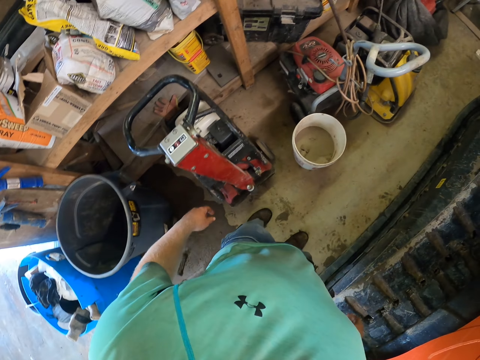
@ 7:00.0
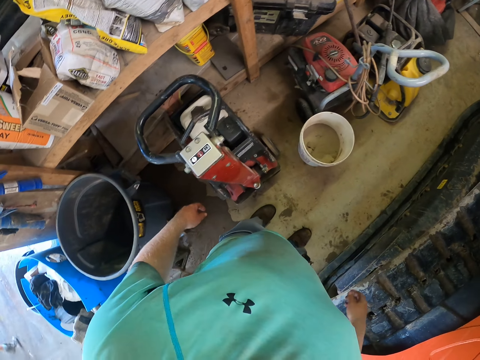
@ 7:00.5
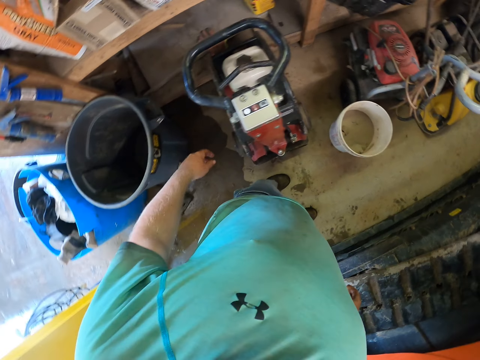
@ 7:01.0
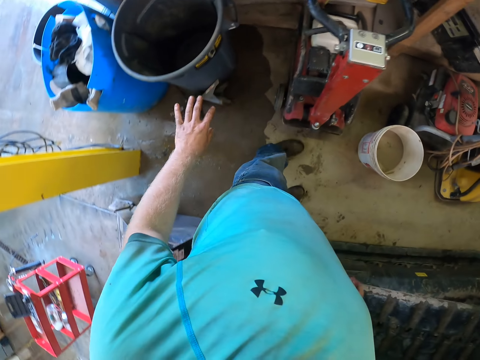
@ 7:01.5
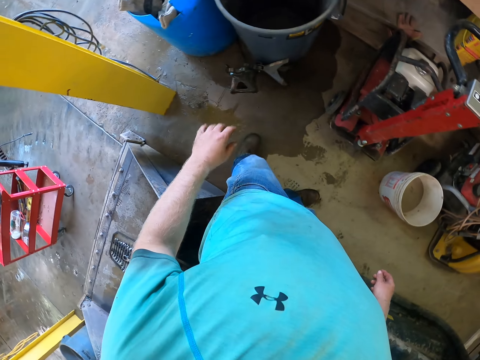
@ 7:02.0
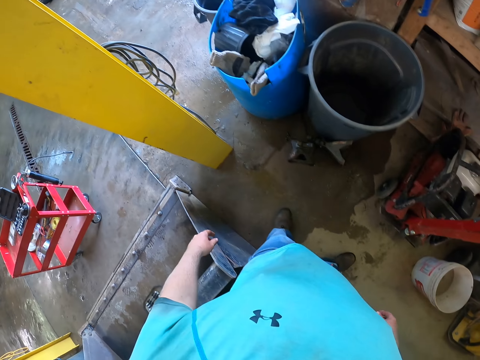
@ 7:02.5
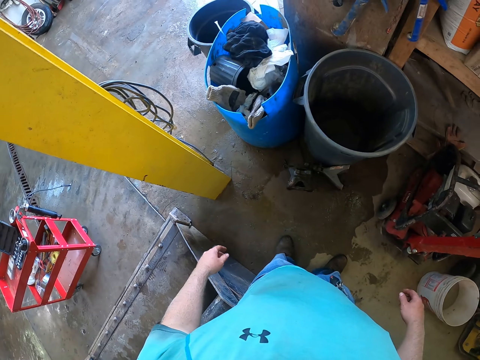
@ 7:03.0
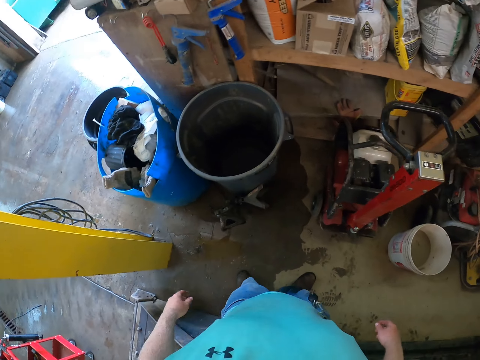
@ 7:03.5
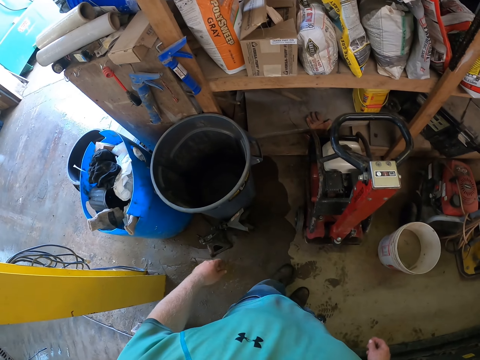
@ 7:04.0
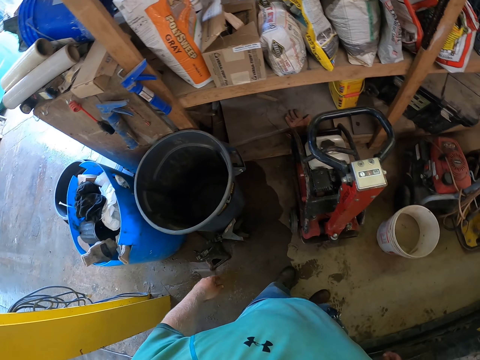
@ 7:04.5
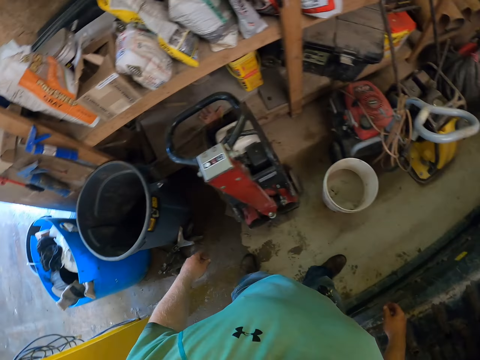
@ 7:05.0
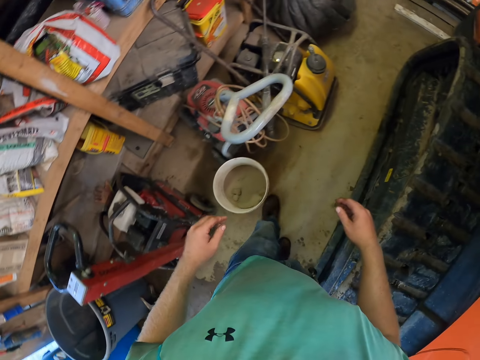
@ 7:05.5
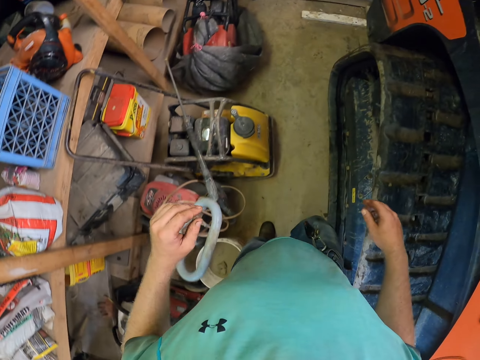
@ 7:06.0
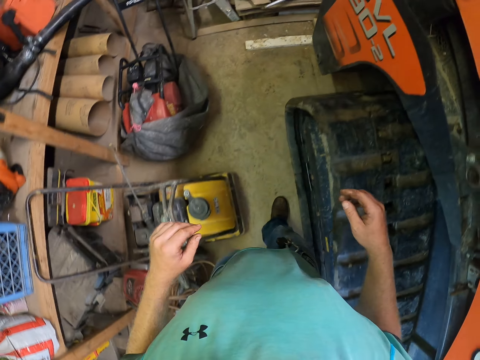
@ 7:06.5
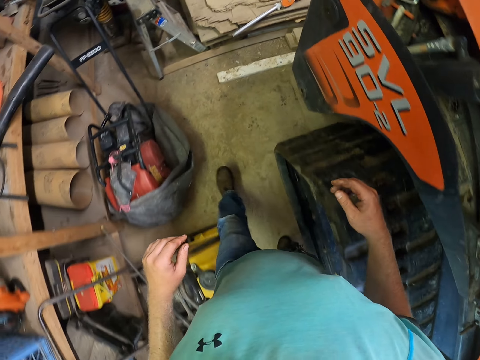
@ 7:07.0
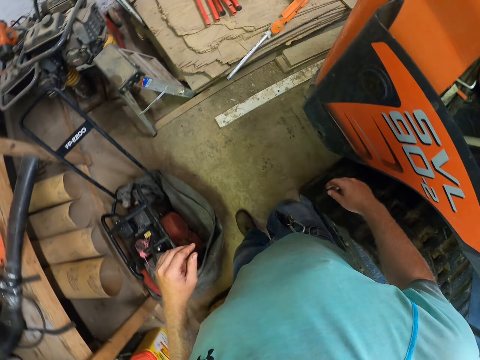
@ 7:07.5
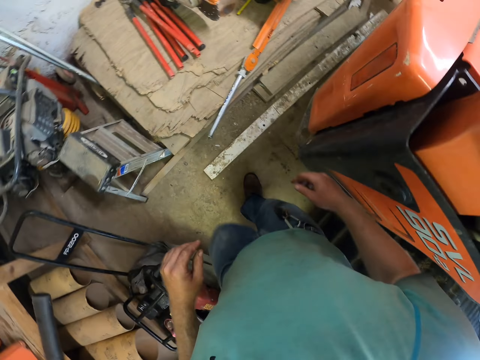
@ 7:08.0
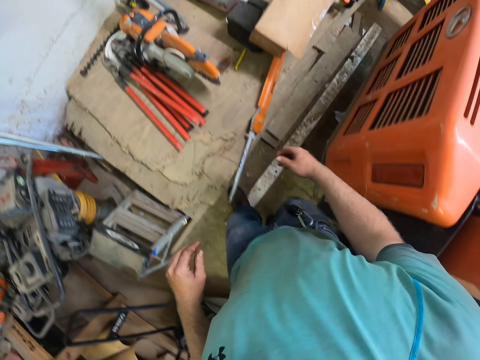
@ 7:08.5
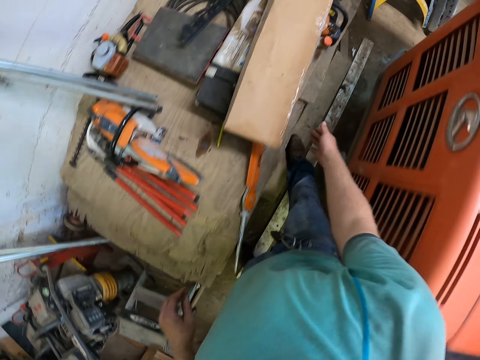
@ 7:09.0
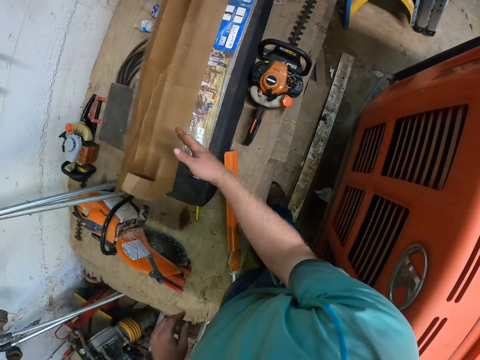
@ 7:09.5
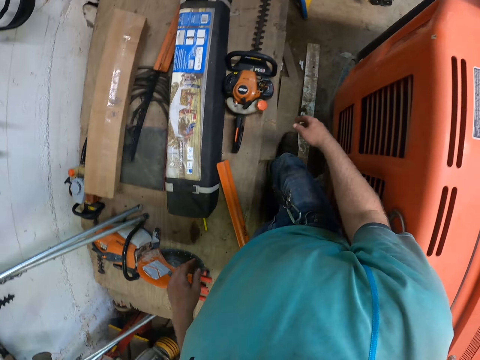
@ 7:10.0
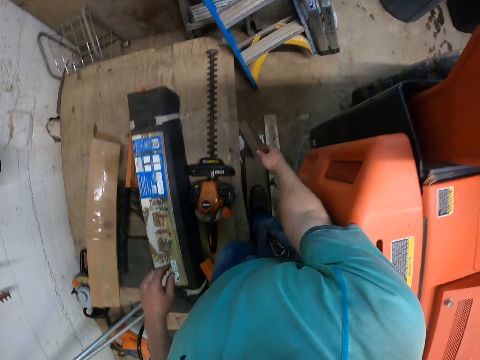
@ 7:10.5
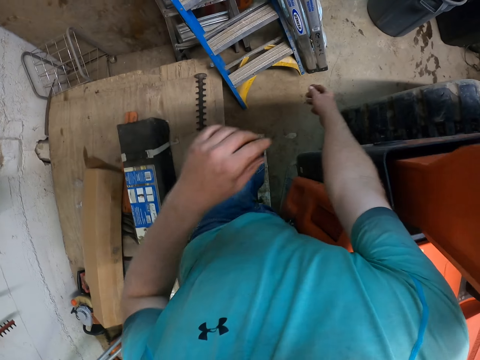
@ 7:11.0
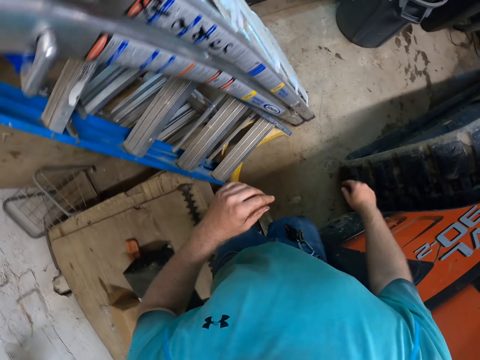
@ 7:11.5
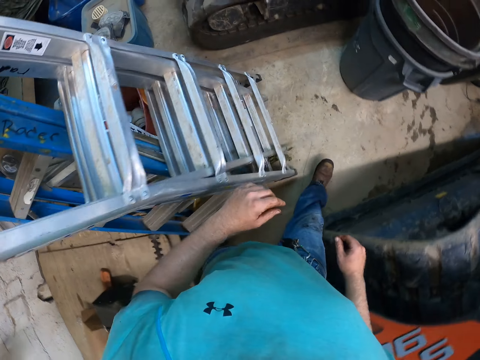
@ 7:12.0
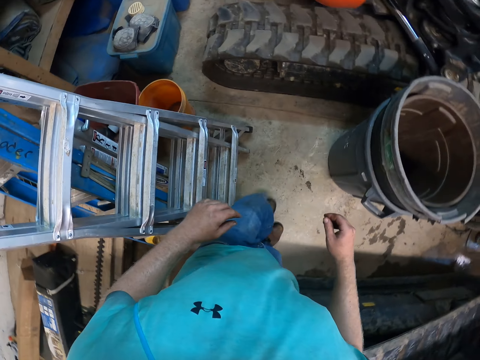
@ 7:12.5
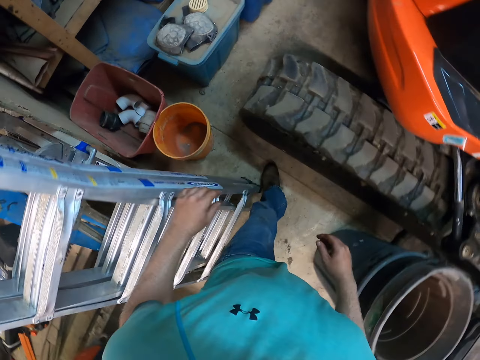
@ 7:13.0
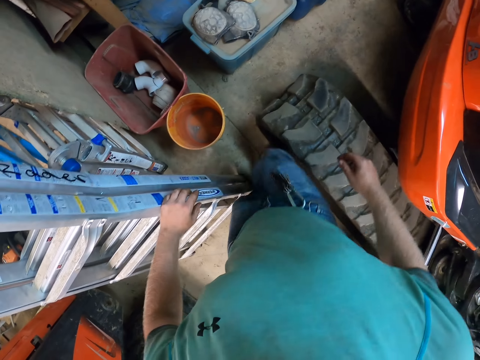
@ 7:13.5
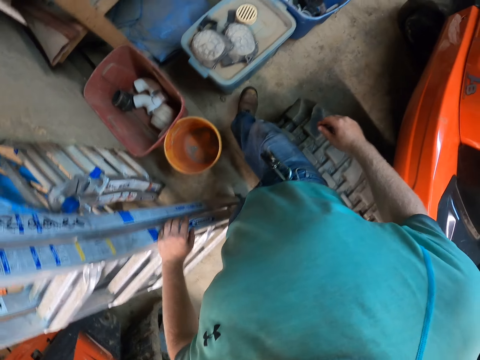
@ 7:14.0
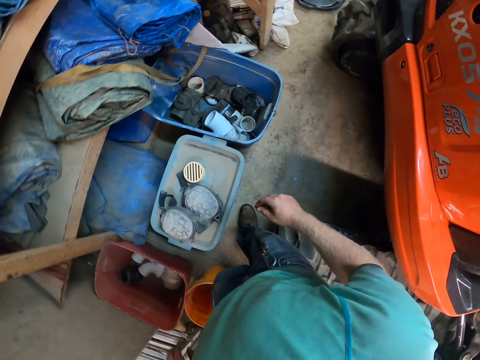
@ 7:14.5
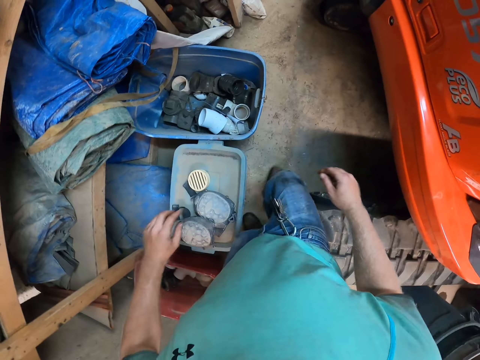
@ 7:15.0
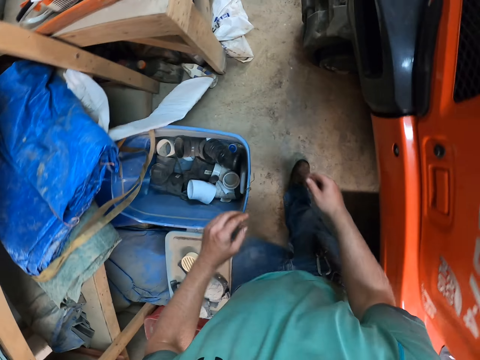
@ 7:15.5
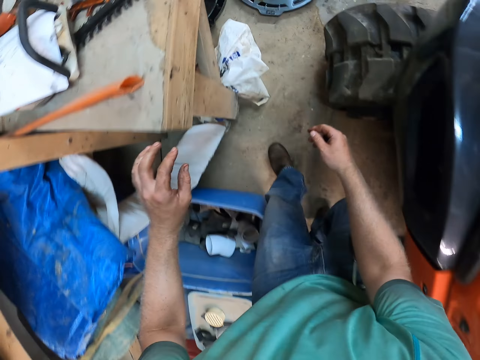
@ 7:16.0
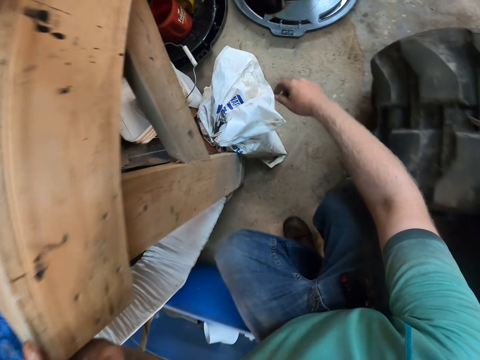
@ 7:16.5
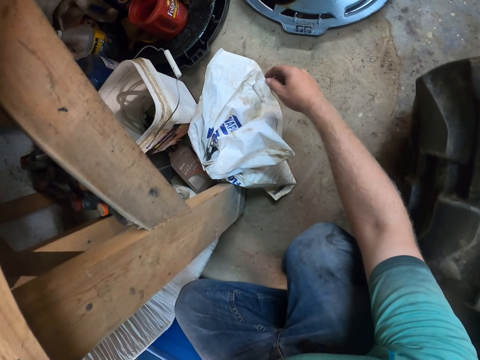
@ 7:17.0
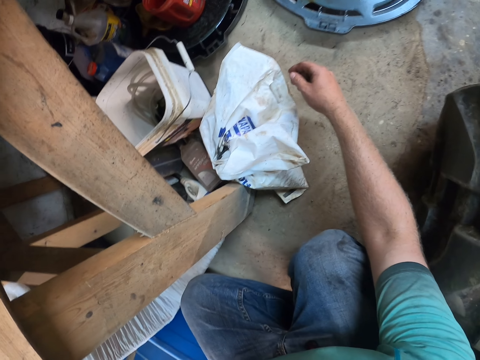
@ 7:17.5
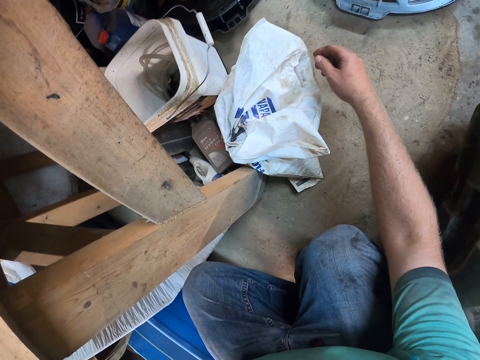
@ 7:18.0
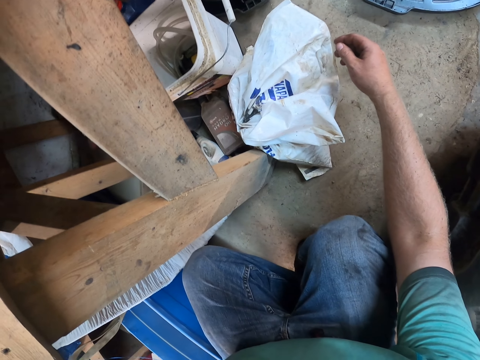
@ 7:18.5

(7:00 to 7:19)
The camera wearer looks around. He walks around. He pushes a carton on the ground with his right hand. He walks around. He touches a ladder on the ground with his left hand. He holds a table with his left hand.

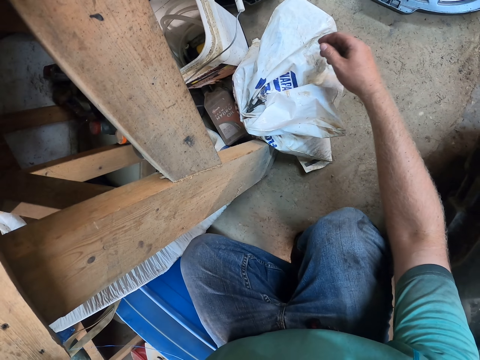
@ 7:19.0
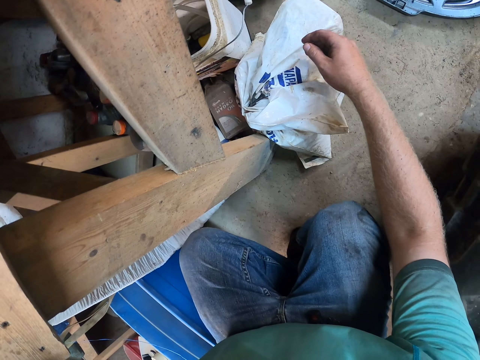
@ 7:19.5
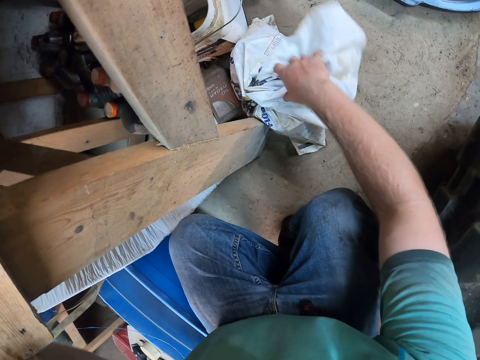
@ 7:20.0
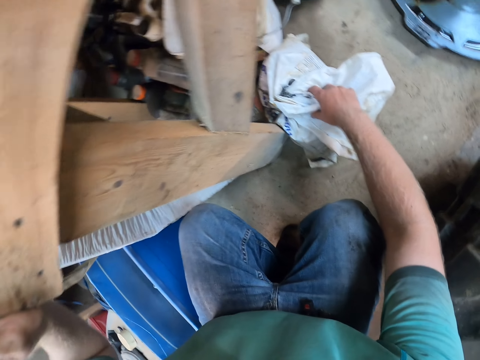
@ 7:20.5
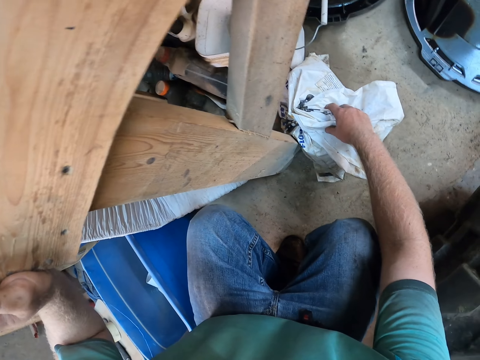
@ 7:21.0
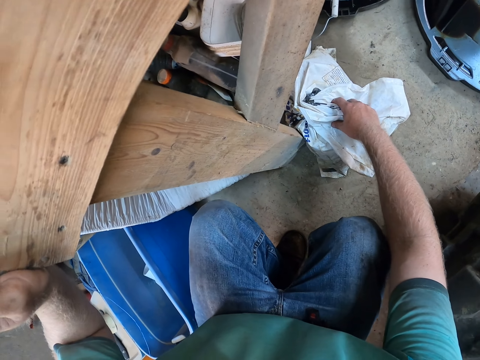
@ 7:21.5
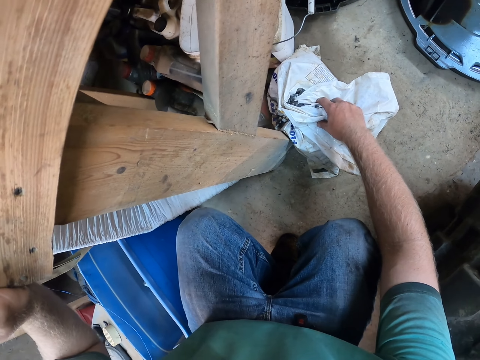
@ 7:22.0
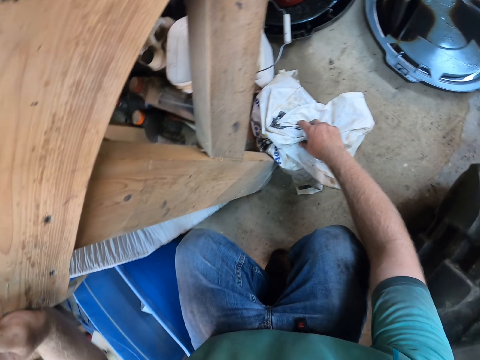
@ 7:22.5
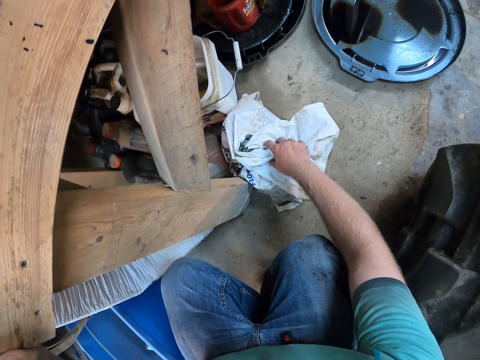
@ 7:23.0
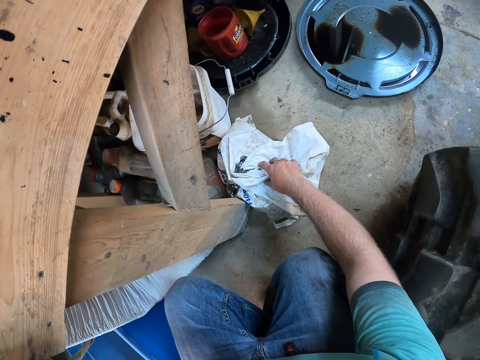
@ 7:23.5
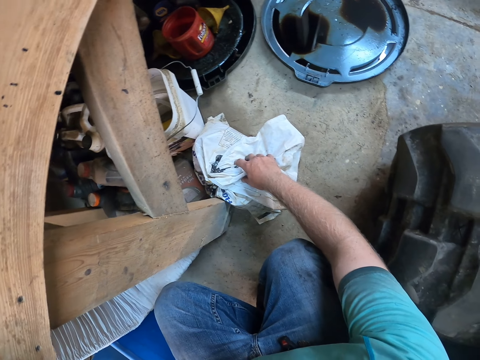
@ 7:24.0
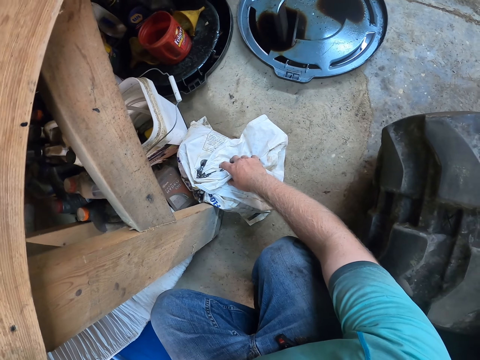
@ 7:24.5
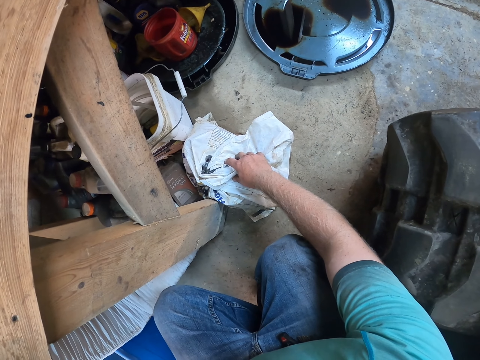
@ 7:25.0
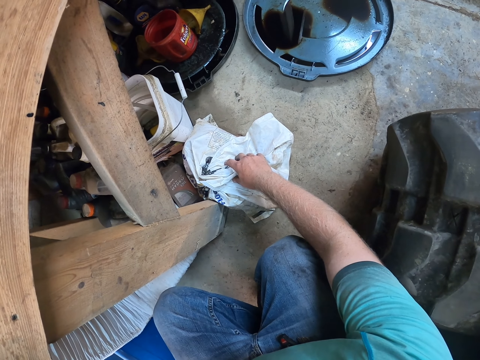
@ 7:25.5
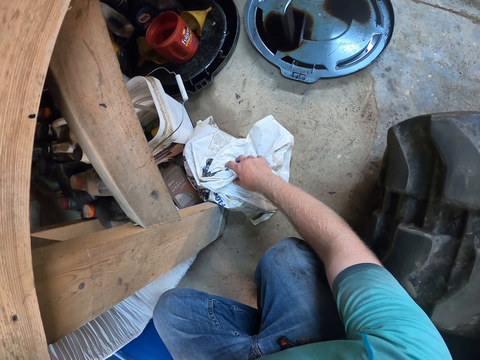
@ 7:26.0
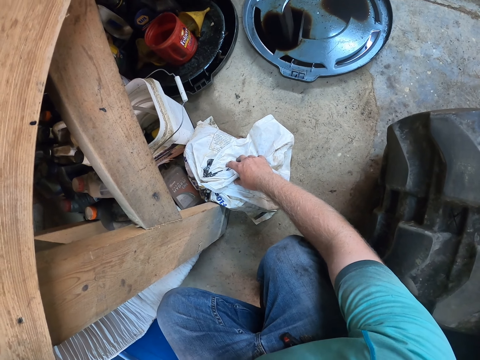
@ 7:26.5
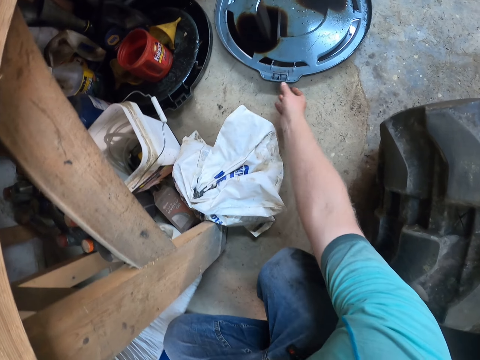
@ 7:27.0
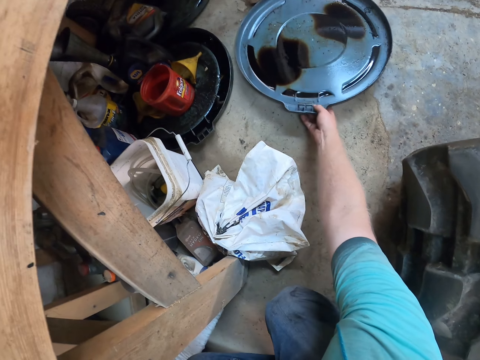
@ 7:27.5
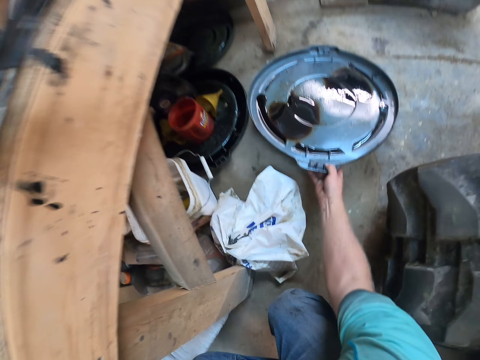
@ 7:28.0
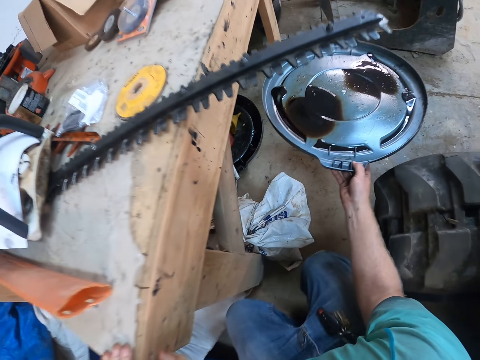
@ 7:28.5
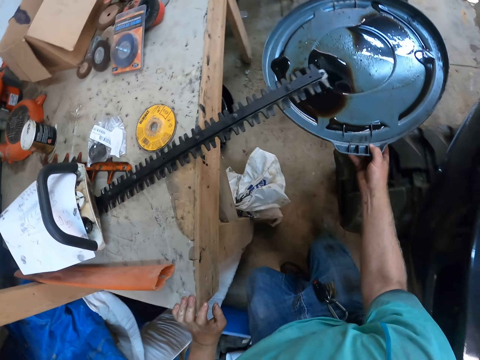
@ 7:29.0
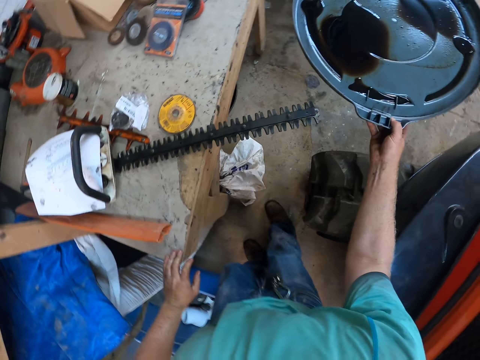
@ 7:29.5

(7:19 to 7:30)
The camera wearer holds a sack on the ground with his right hand. He touches a polythene bag. He lifts a bucket cover from the ground with his right hand.
